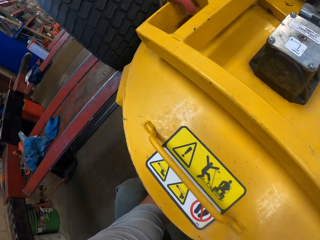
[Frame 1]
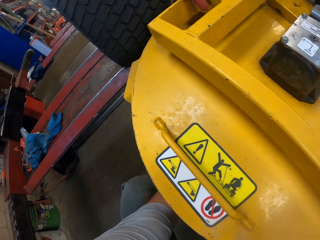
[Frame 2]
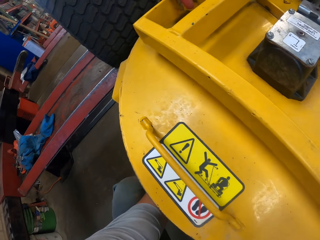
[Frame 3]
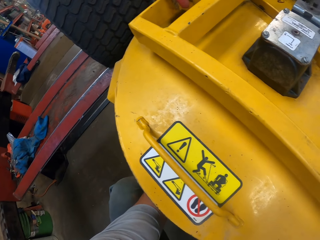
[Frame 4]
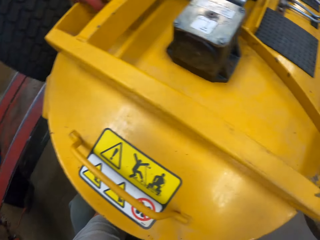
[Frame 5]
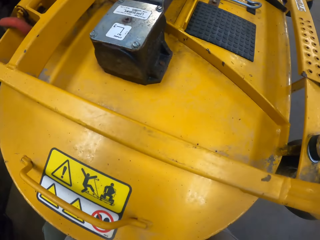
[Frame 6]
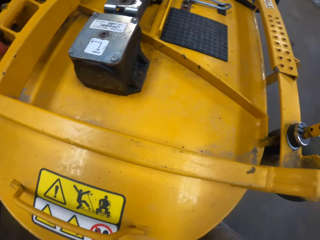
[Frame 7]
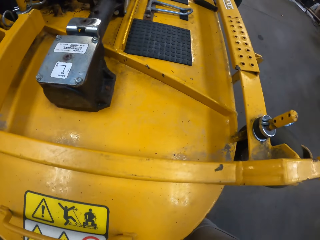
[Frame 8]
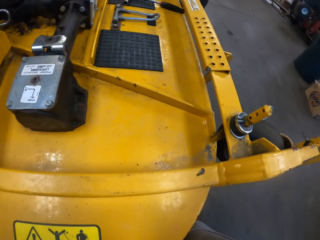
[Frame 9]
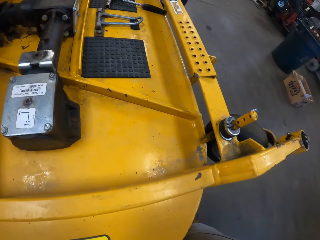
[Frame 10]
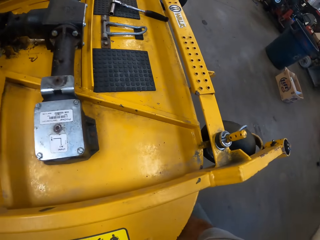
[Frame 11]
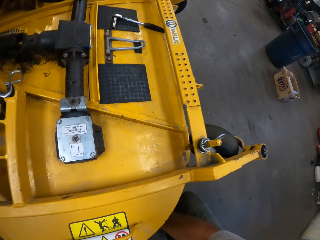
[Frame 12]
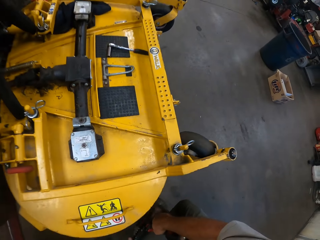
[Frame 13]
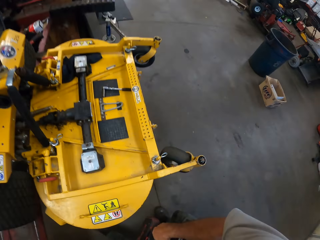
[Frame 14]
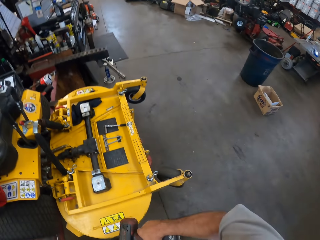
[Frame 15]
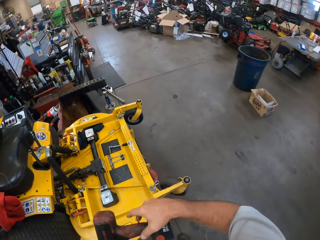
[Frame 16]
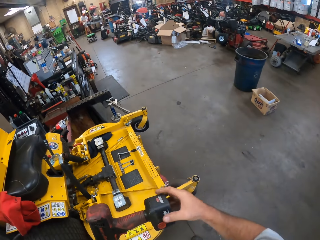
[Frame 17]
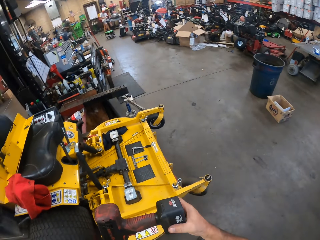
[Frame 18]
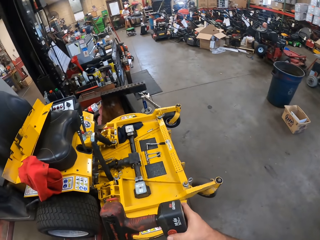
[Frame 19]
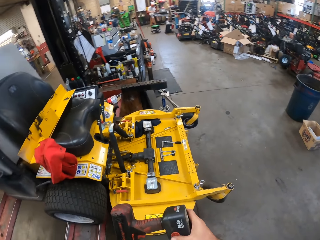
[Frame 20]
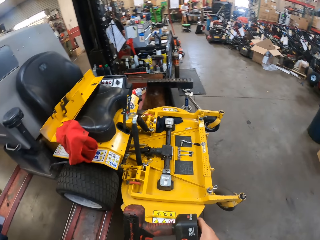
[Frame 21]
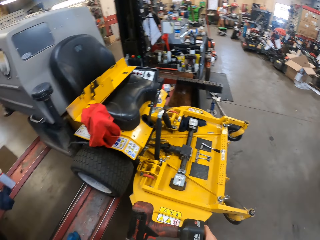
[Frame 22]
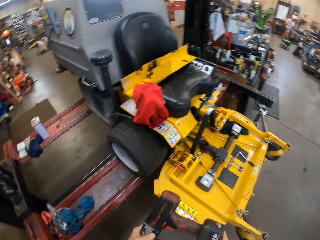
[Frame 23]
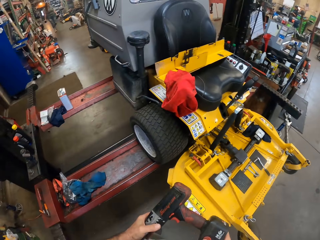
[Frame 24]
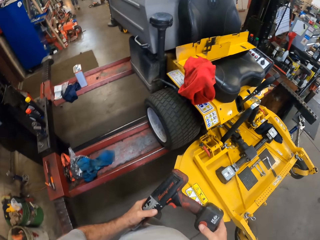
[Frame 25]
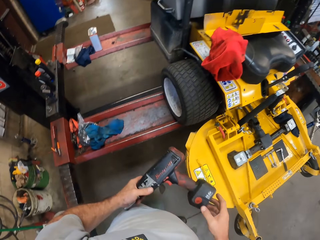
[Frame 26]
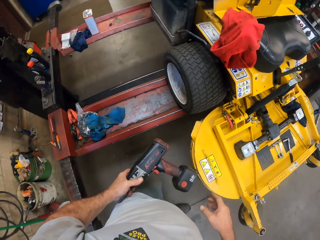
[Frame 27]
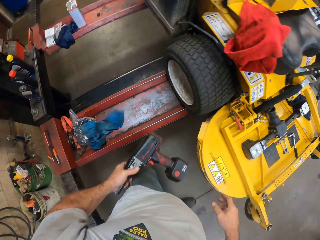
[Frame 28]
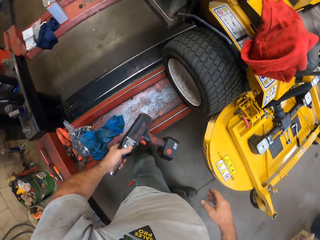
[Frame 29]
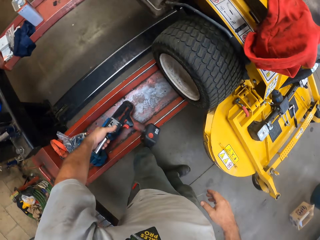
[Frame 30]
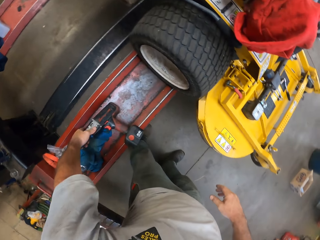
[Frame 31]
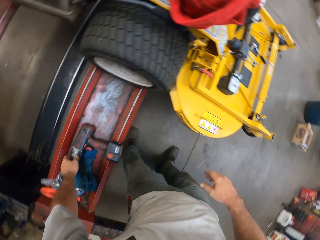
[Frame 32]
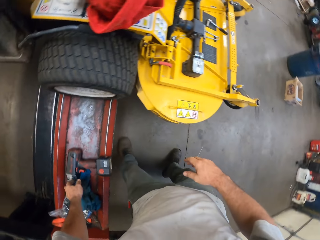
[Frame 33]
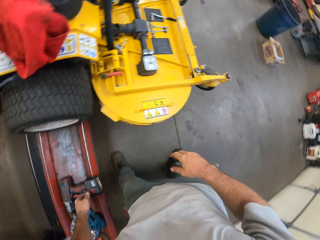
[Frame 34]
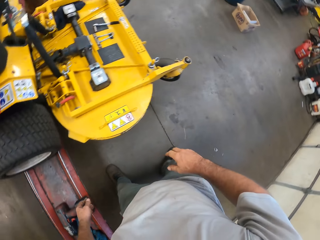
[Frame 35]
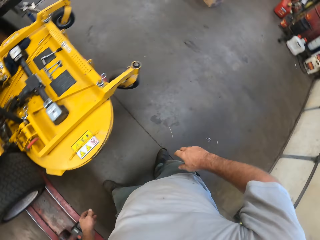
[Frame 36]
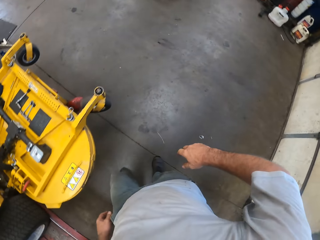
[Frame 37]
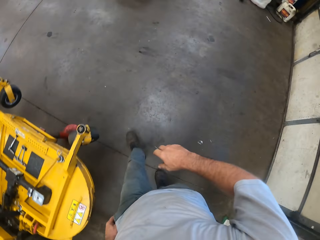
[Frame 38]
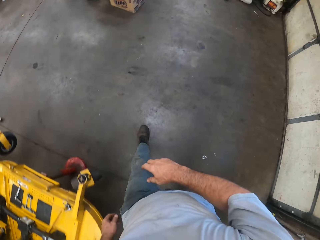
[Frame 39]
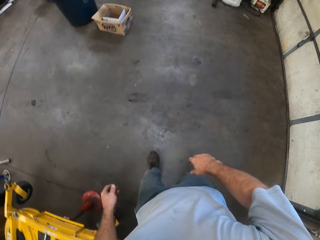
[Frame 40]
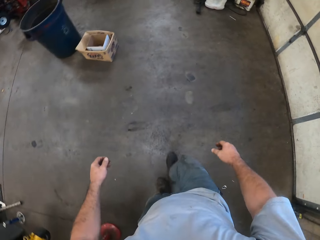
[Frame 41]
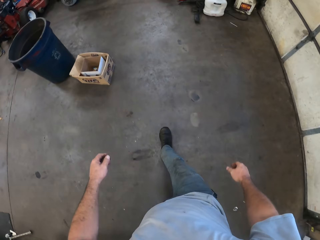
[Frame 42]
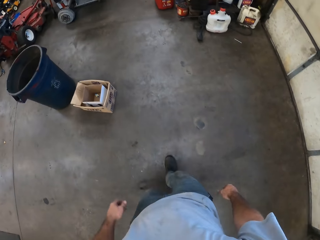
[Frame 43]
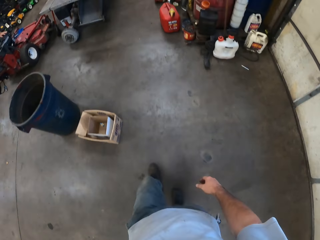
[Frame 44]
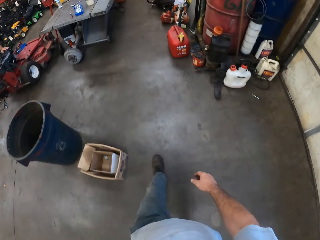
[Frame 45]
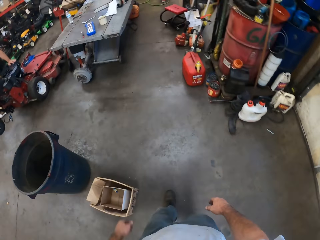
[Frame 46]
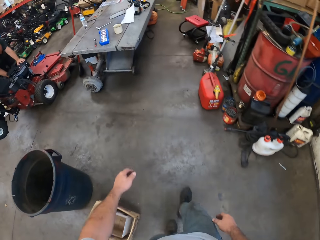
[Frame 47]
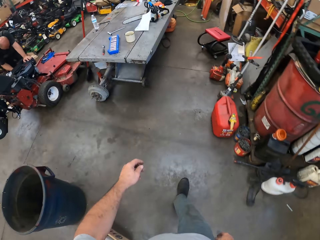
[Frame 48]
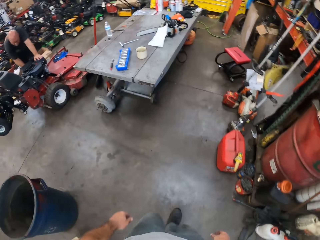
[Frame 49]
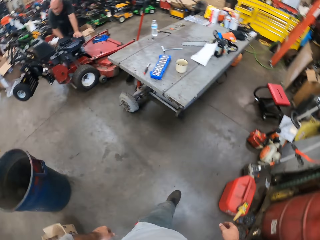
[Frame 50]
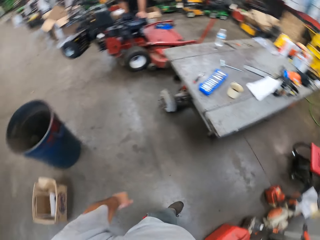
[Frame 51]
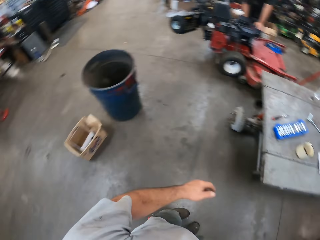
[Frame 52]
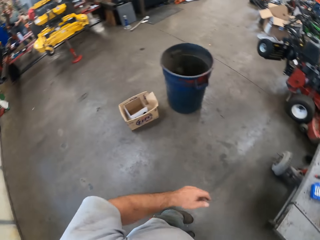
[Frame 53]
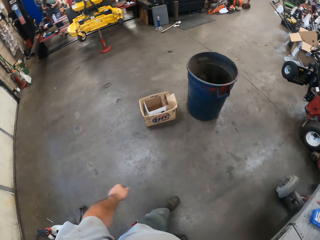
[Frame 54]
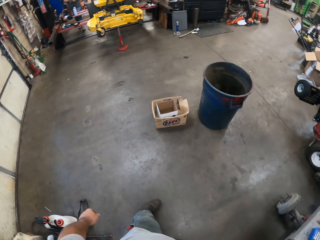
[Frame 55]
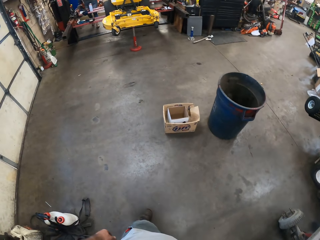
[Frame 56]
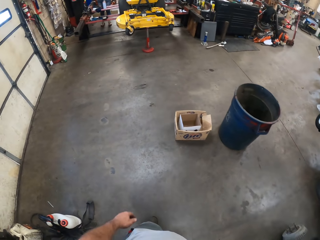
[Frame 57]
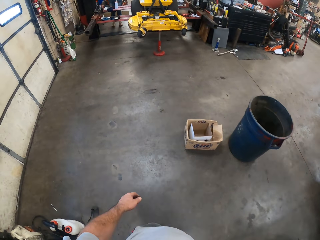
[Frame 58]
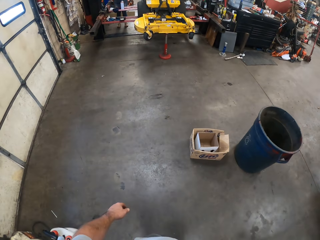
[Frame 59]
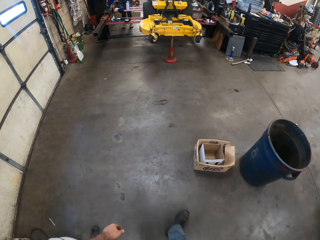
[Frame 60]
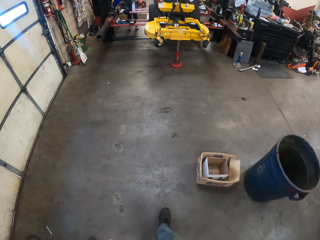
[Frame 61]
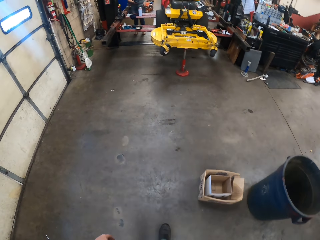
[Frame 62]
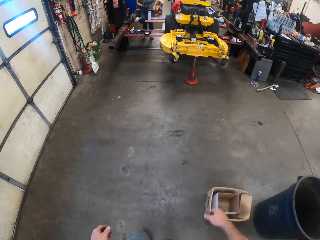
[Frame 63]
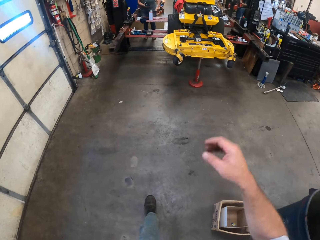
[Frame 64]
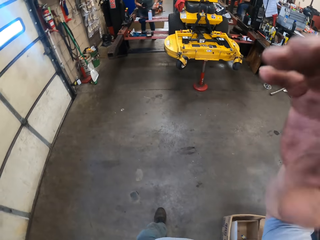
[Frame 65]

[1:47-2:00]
The camera wearer rises up. He holds the drill or screw gun with both hands. He drops the screw gun on a table with his left hand. He walks away from the lawn mower. He turns around.
